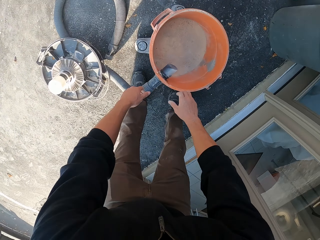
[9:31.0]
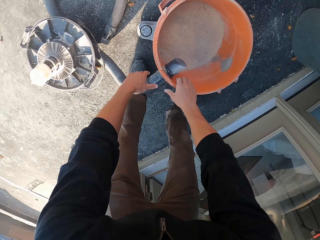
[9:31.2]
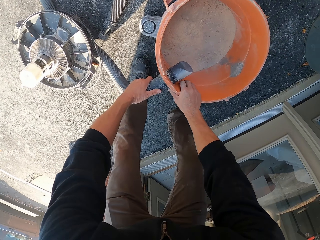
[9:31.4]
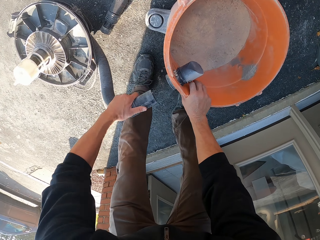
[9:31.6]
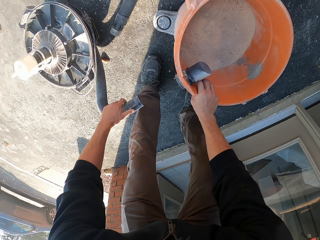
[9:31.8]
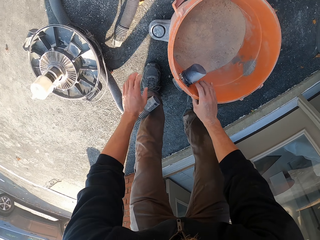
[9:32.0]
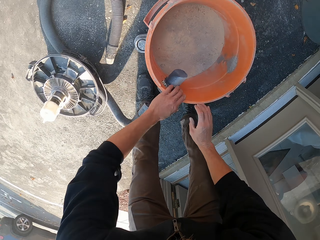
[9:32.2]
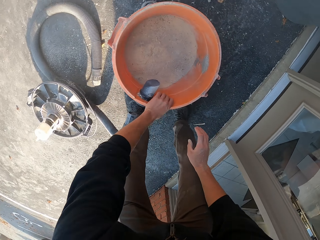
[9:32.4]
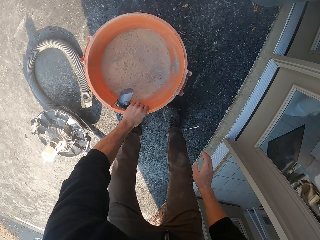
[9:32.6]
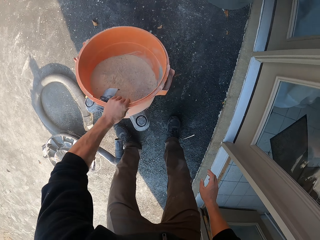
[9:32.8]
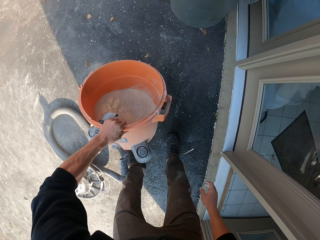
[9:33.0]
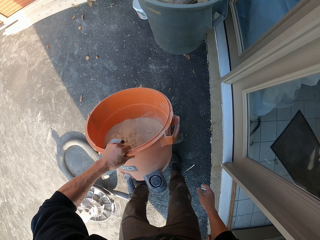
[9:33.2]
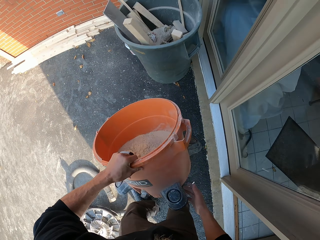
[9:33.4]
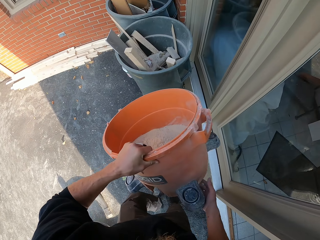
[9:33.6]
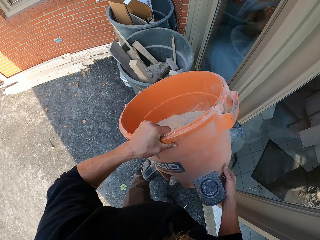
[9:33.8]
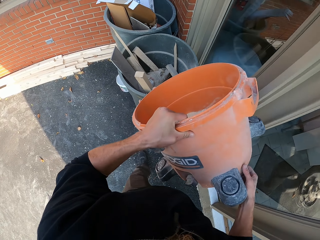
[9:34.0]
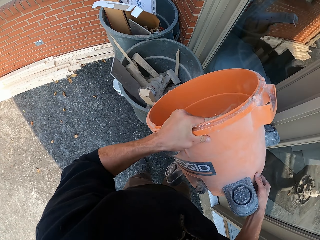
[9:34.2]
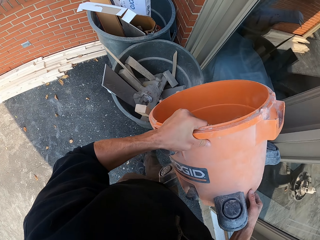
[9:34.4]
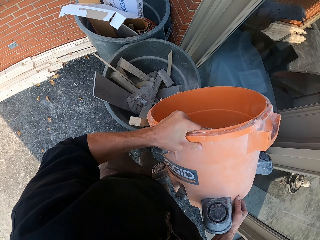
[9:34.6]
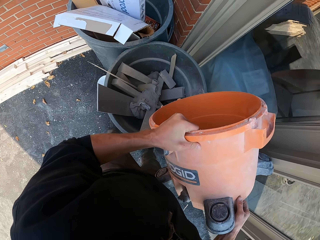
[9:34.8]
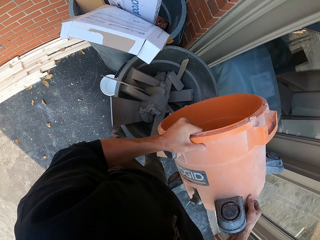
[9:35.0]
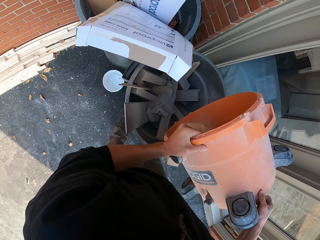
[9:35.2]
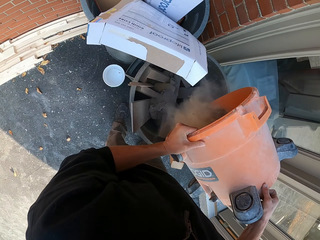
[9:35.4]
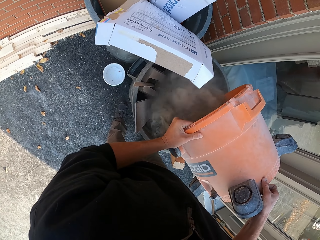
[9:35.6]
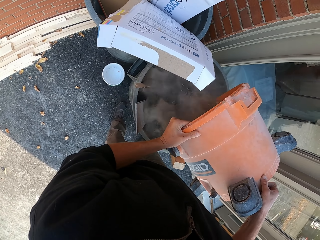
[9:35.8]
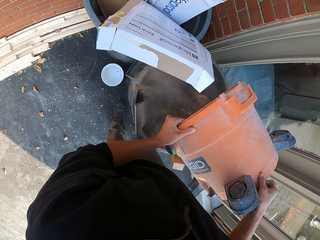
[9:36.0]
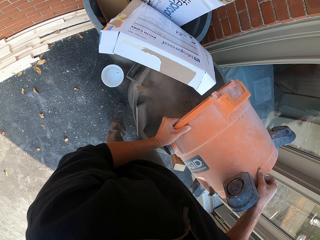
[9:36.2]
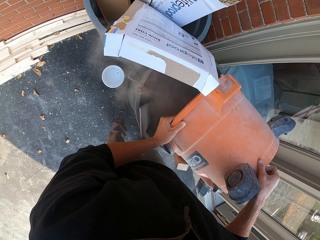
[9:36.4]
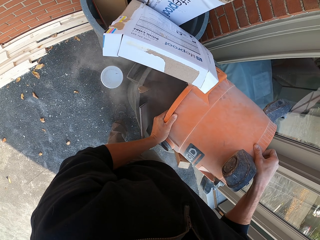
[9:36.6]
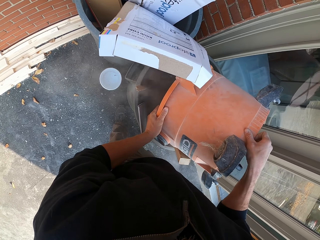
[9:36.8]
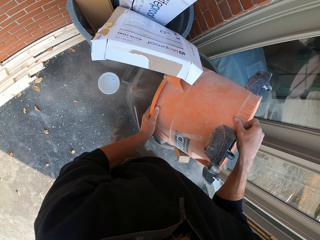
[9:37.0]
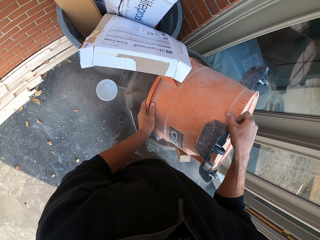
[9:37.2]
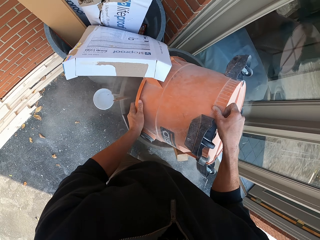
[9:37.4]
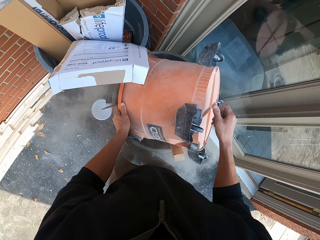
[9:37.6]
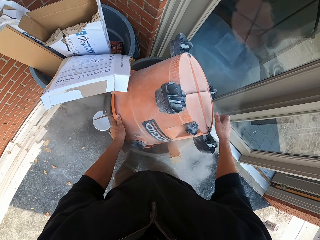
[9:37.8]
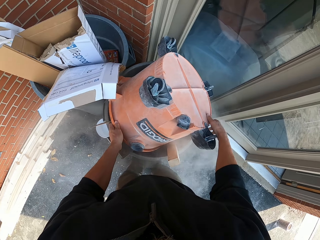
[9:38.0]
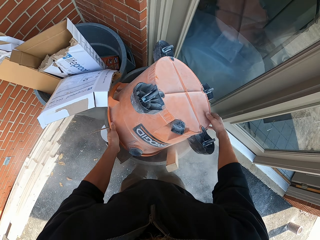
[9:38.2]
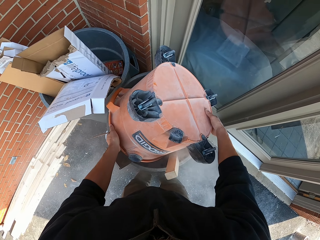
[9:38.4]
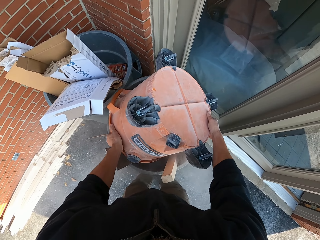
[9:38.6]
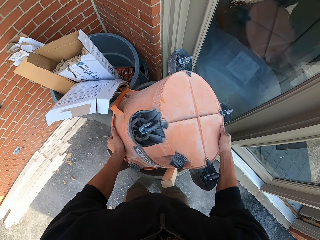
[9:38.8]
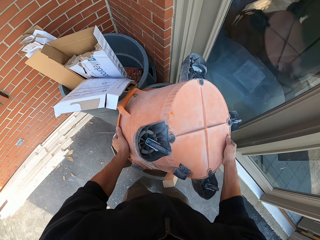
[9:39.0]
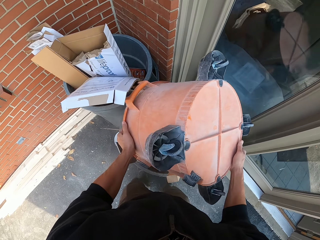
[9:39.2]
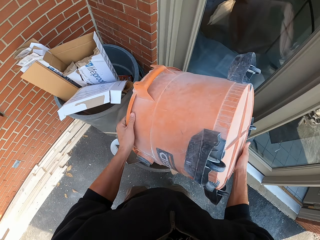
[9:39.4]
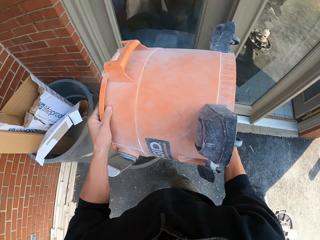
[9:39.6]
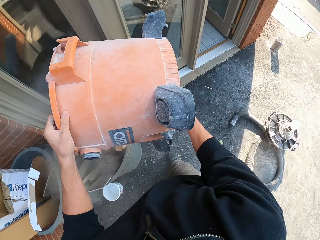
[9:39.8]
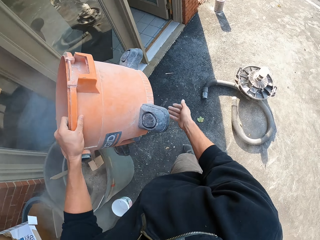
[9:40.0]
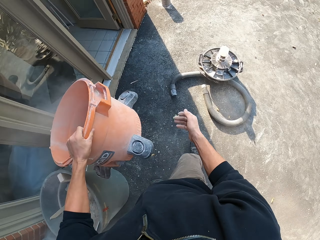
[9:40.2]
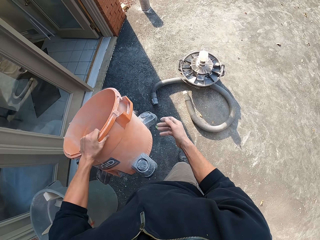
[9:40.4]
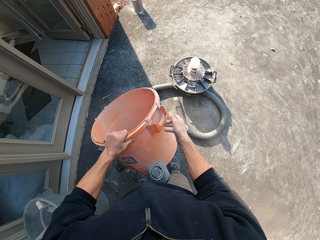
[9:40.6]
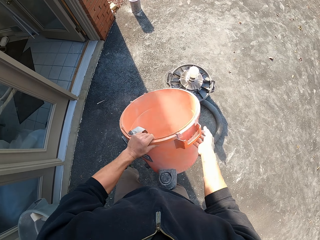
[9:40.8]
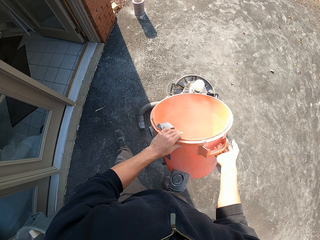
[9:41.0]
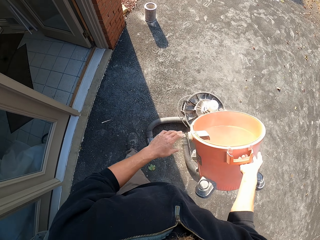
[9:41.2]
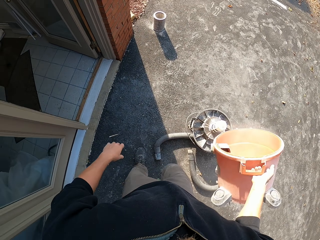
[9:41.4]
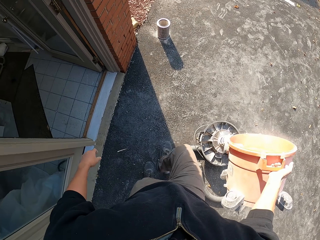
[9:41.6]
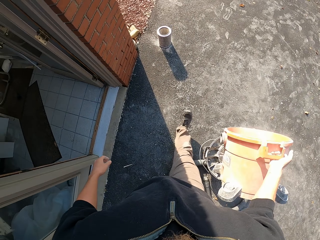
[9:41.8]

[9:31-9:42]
The camera wearer holds the bucket and the pipe. He removes the suction from the barrel bucket. He picks up the barrel bucket. He walks towards the trash can. He drops the saw dust in the trash can. He shakes the bucket. He walks towards the barrel cup. He places the barrel bucket in his right hand.

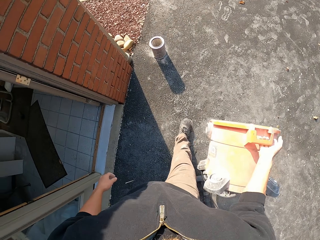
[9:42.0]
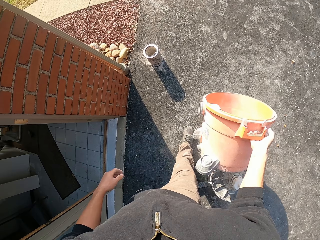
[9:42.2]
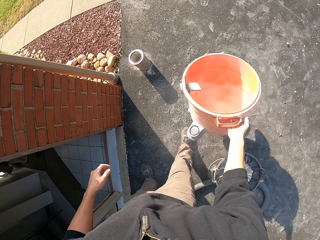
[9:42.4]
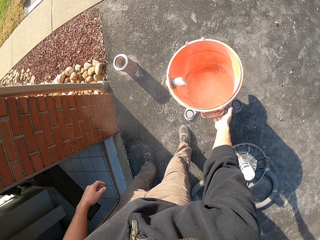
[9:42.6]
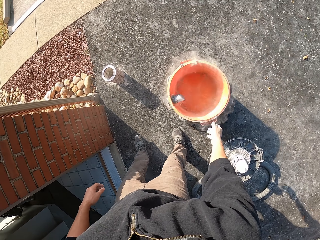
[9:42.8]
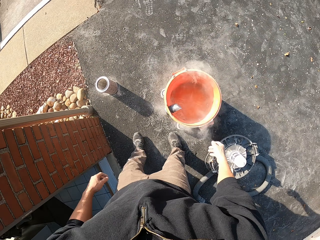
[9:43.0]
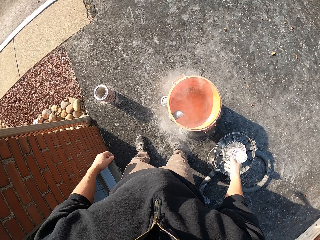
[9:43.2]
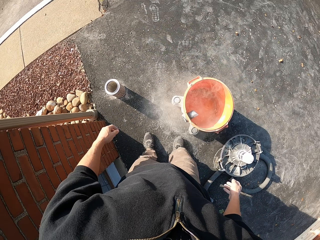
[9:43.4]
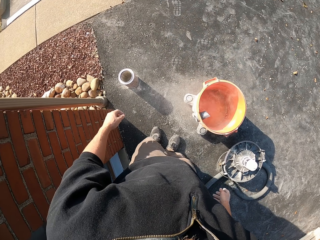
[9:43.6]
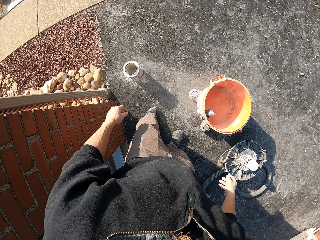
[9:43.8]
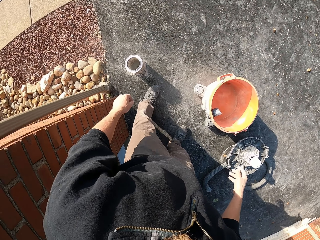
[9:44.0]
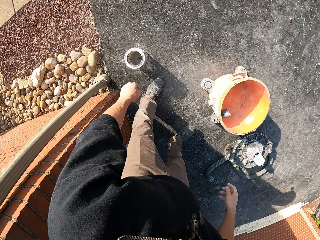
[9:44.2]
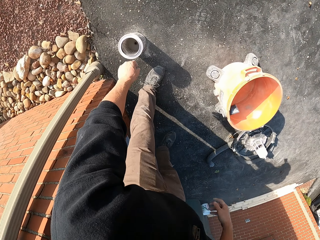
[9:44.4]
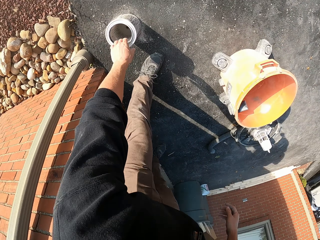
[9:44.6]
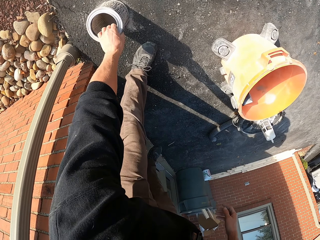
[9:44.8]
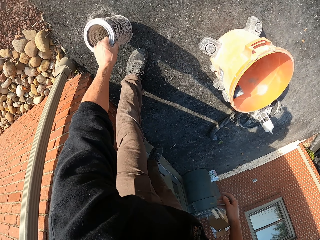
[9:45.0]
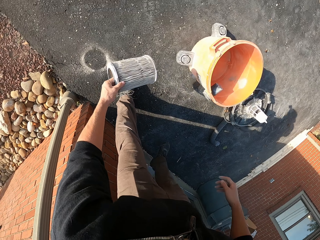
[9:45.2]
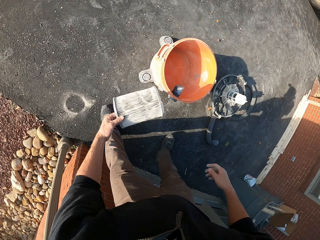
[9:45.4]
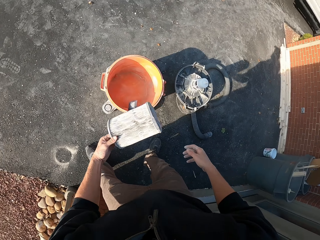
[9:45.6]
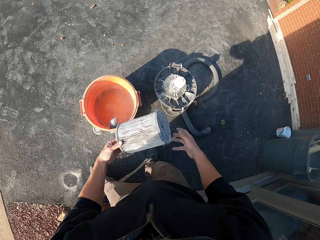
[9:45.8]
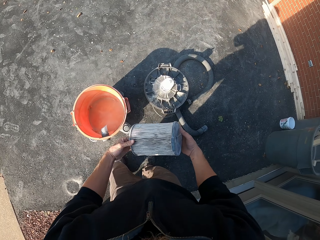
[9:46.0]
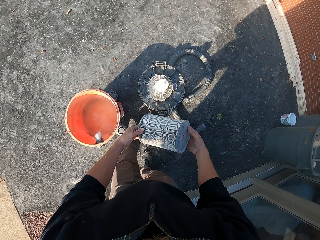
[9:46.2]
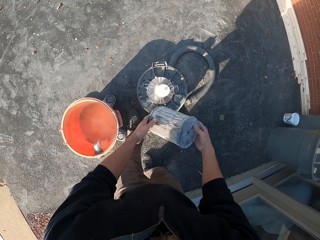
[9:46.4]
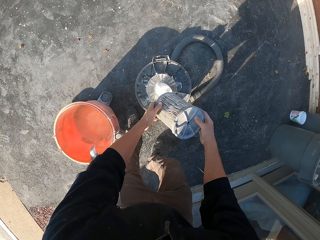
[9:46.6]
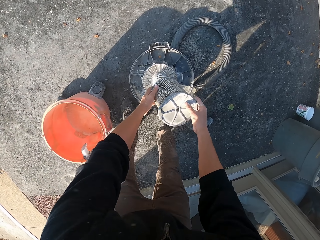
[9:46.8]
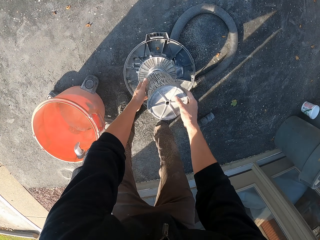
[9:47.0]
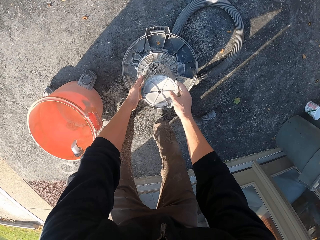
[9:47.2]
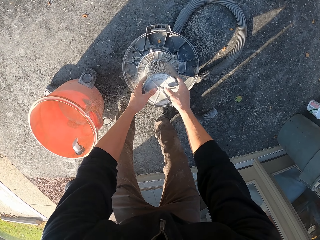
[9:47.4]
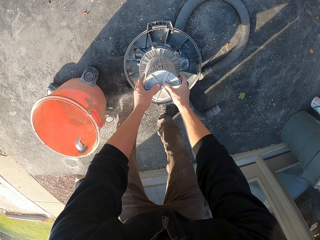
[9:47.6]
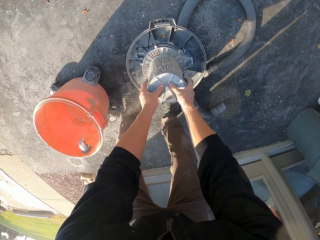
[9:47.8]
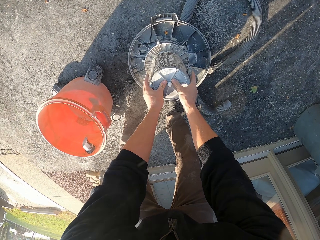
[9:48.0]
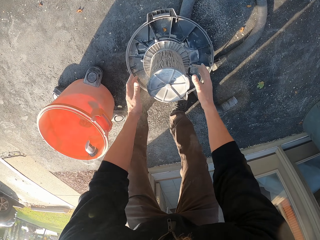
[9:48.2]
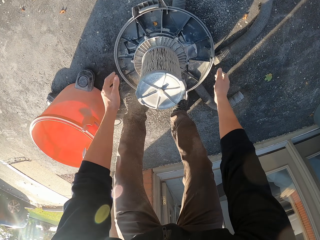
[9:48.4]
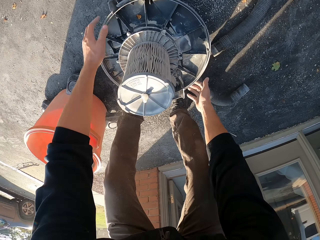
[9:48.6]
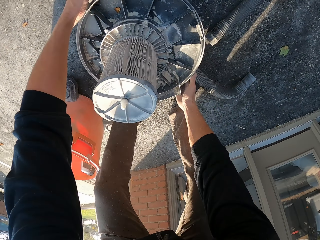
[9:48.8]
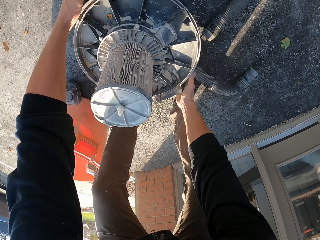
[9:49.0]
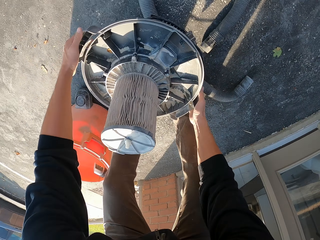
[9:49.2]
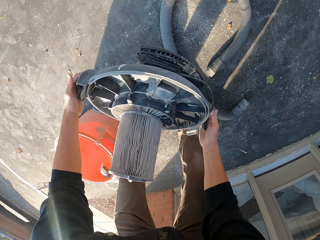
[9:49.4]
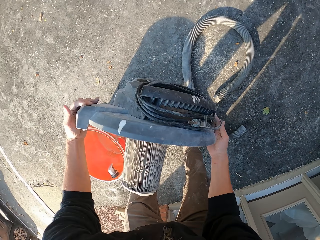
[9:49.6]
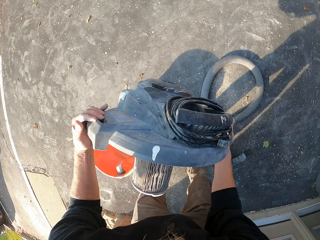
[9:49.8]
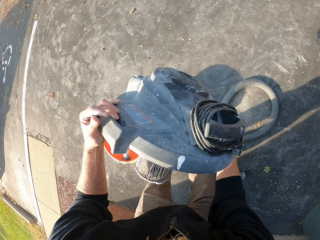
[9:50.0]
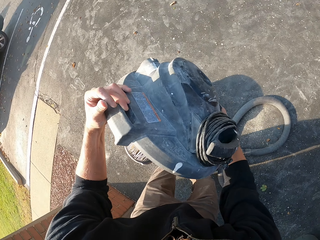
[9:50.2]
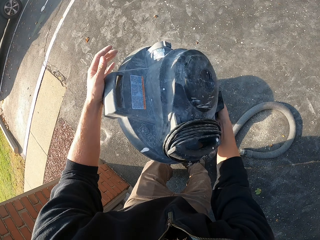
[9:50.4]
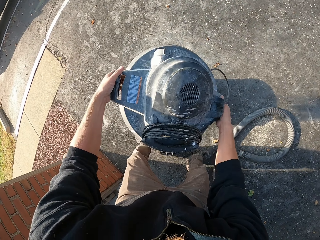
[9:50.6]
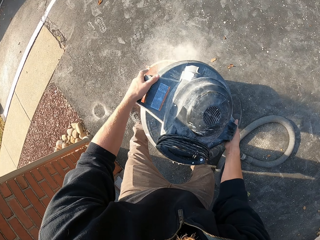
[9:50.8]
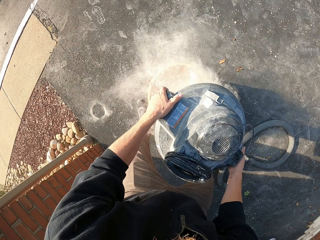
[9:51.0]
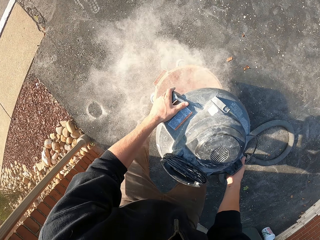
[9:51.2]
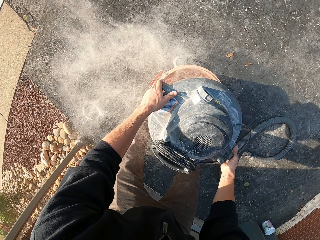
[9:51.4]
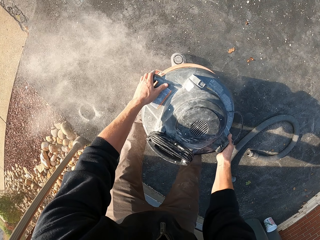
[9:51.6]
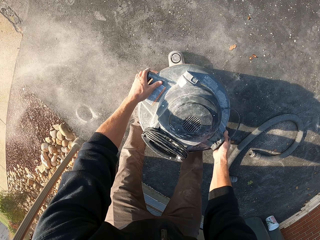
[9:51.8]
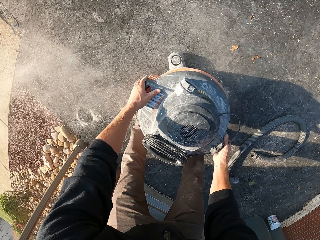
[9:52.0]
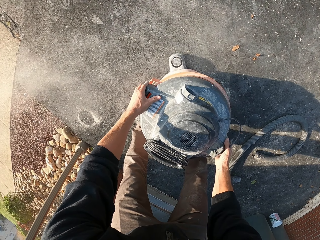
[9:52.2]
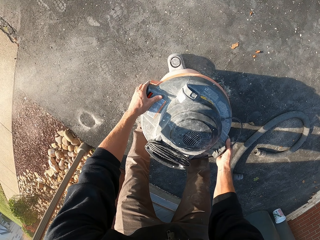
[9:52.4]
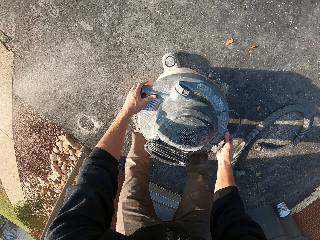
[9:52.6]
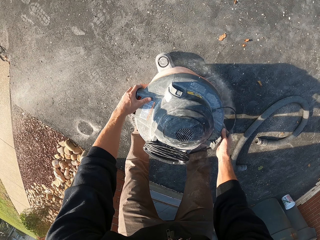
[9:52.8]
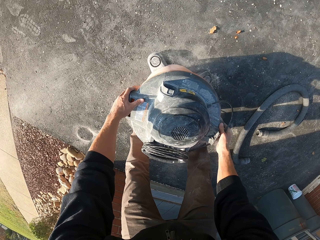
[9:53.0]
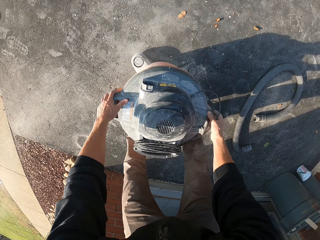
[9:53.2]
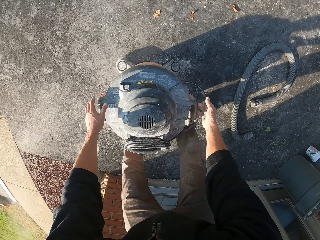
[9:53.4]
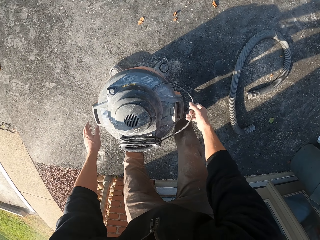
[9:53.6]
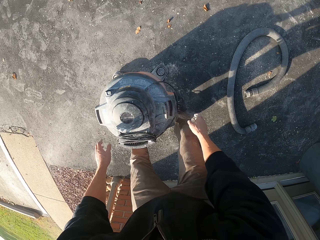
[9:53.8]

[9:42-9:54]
The camera wearer walks towards the wall. He drops the barrel bucket on the pavement. He walks towards the wall. He picks up the air filter with the left hand. He holds the air filter with both his hands. He places the air filter on the barrel bucket. He fixes the filter to the lid. He picks up the lid. He fixes the lid to the bucket.
